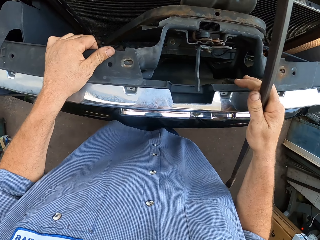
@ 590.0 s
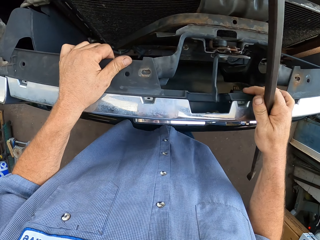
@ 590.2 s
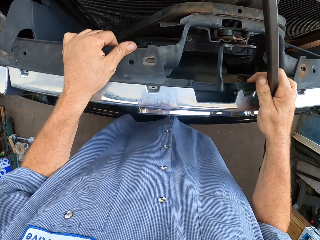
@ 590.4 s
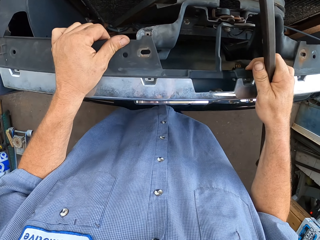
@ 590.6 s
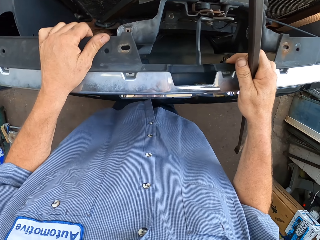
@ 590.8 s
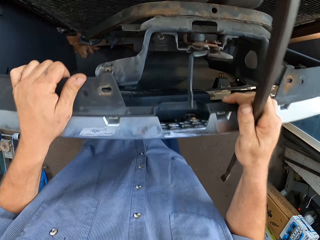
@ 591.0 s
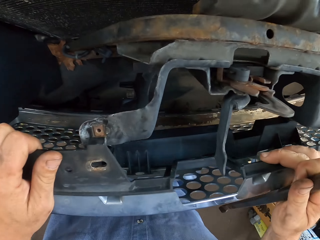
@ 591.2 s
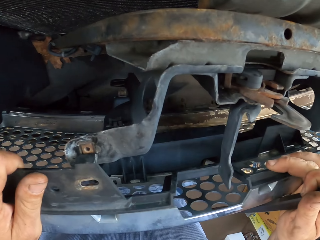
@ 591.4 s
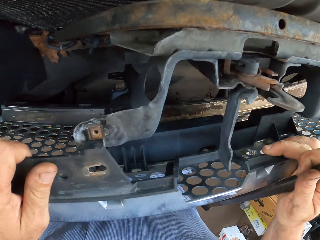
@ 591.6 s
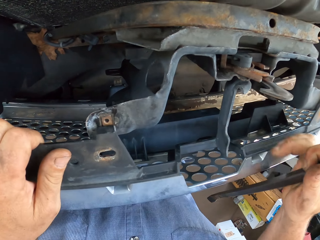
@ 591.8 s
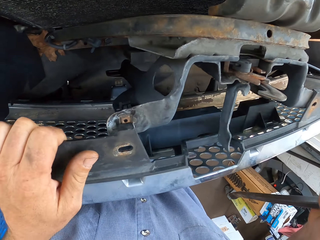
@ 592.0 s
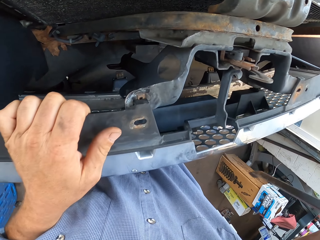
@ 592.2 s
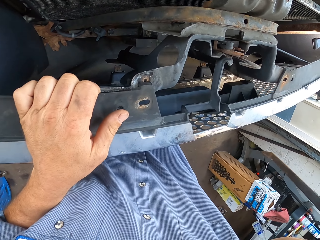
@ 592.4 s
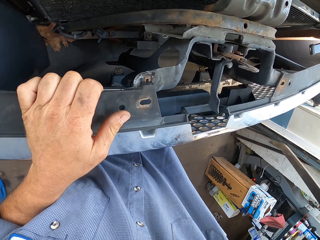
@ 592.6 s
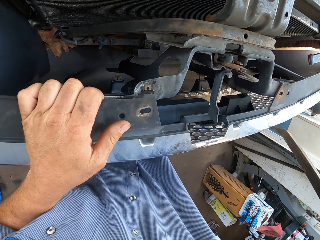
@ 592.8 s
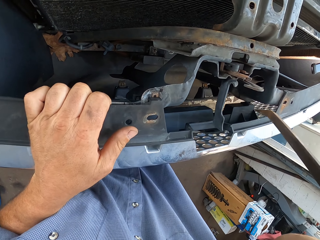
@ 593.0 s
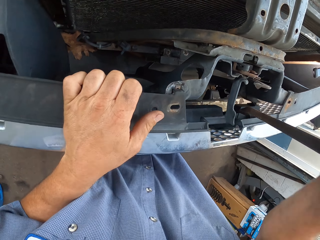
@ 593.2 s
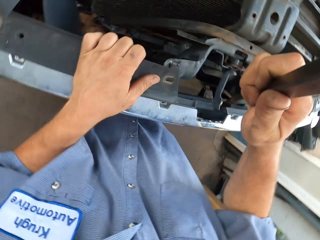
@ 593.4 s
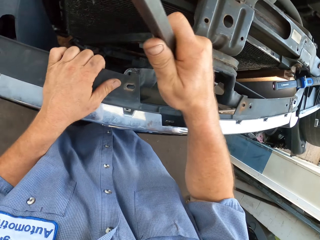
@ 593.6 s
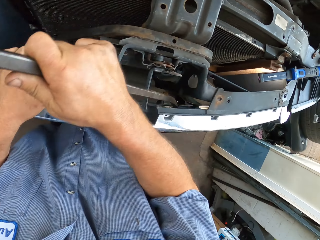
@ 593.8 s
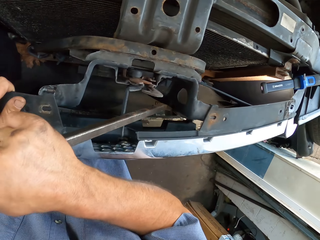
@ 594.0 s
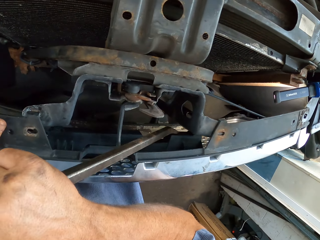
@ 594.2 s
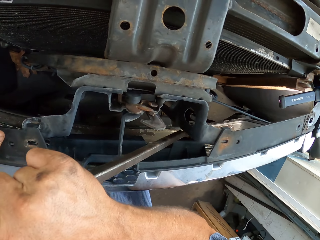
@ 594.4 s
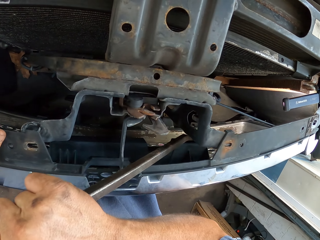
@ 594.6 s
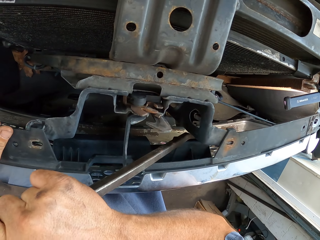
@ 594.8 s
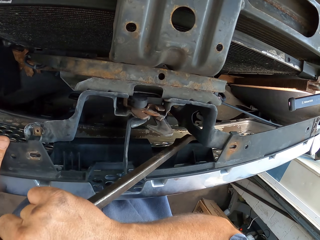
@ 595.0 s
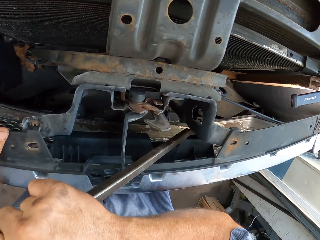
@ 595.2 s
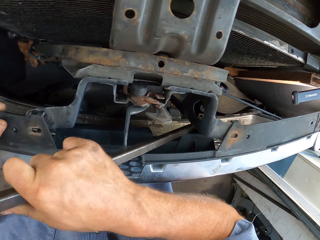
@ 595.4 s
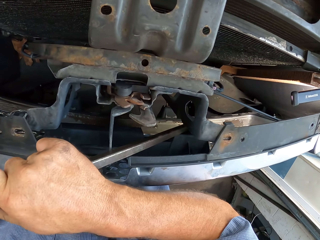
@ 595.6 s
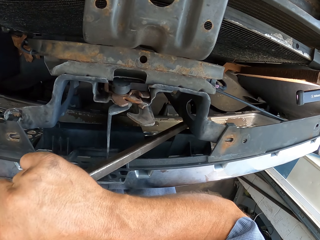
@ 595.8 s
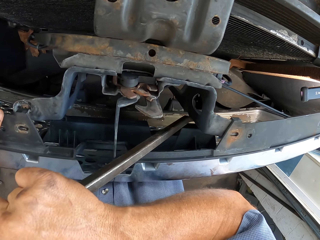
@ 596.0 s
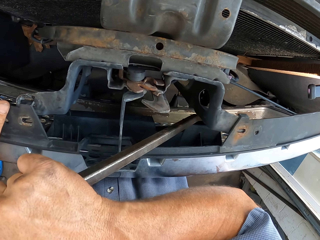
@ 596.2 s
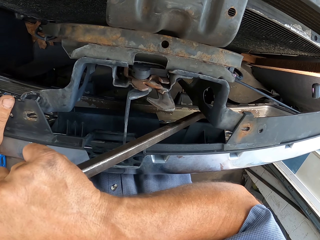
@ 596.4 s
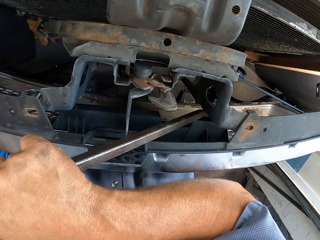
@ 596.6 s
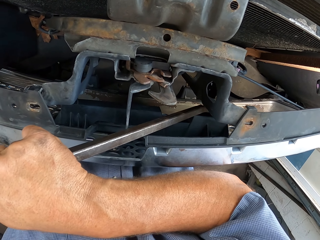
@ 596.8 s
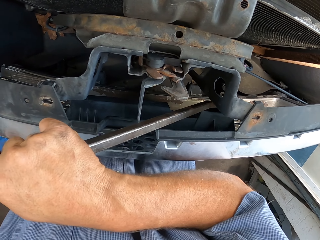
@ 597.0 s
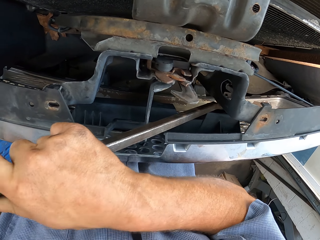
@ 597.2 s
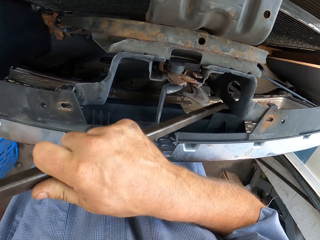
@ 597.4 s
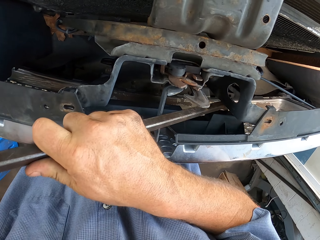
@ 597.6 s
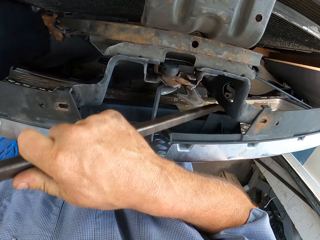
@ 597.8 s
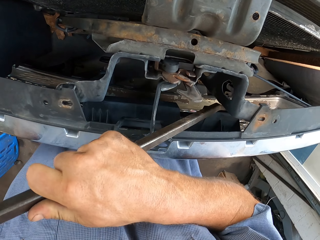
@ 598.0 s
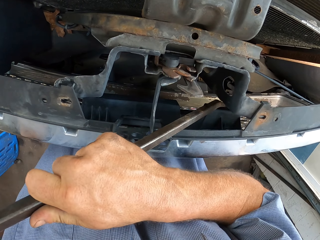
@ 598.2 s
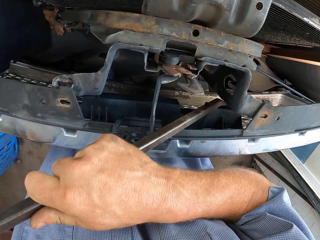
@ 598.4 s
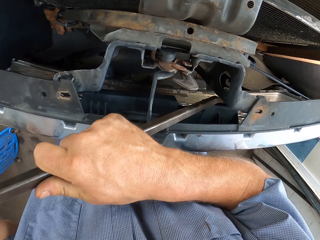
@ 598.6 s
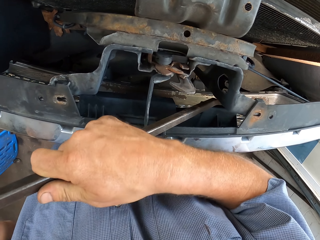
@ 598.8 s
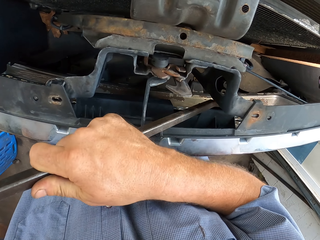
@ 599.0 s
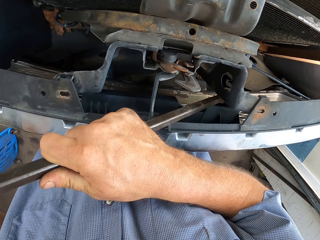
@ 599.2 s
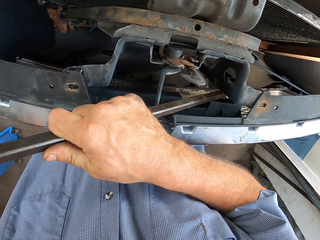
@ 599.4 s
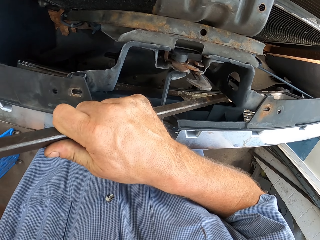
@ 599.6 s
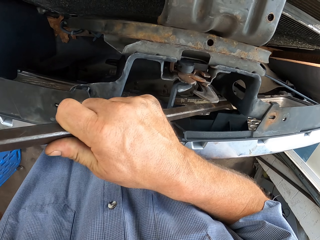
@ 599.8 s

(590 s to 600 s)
The camera wearer pulls polymeric nanocomposite with both hands. They remove the bumper with the metal. They touch the polymeric nanocomposite with a car crowbar.

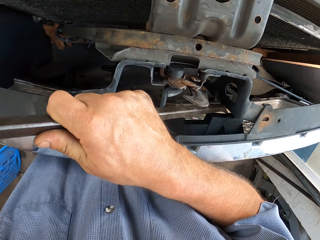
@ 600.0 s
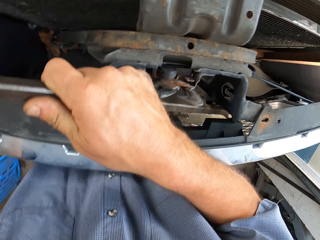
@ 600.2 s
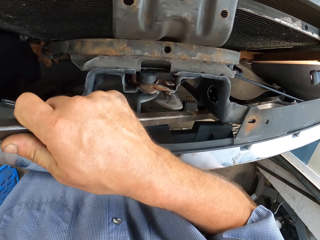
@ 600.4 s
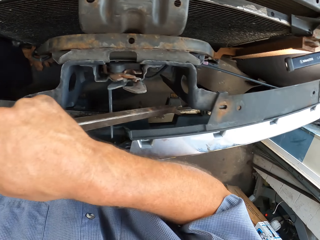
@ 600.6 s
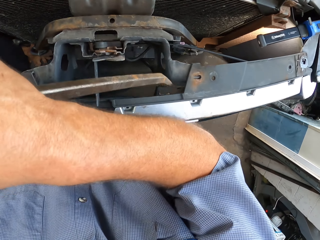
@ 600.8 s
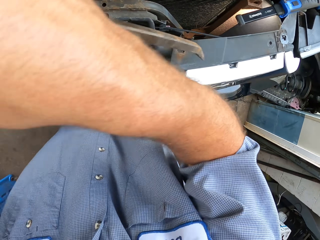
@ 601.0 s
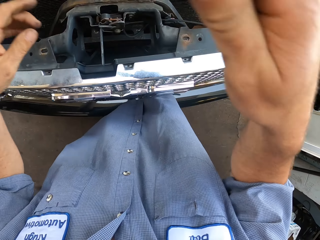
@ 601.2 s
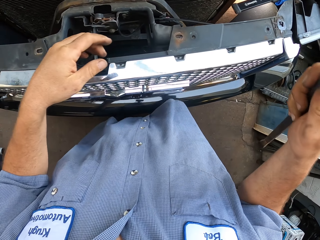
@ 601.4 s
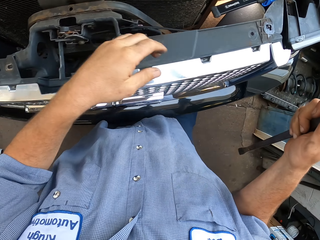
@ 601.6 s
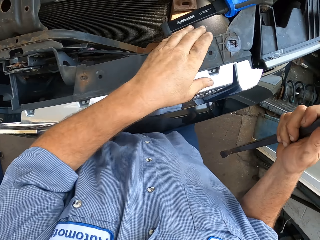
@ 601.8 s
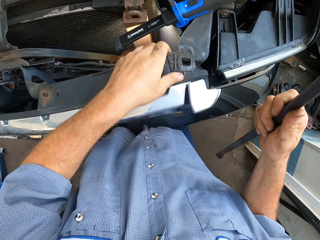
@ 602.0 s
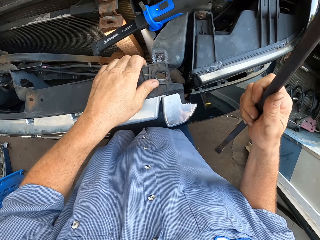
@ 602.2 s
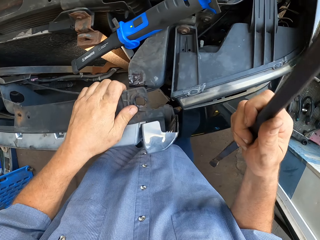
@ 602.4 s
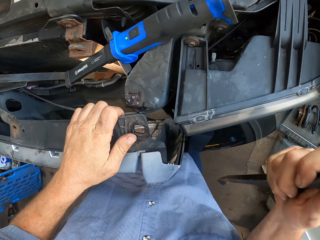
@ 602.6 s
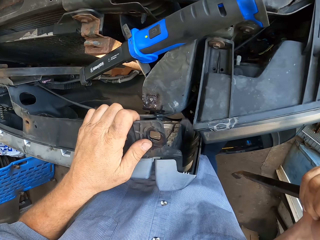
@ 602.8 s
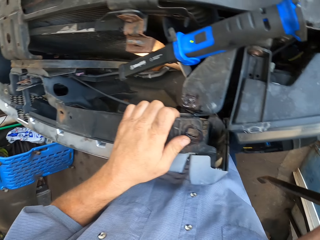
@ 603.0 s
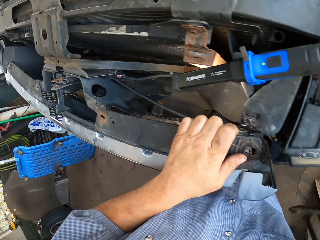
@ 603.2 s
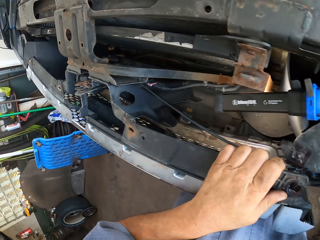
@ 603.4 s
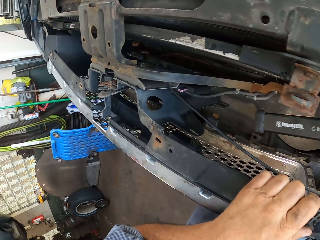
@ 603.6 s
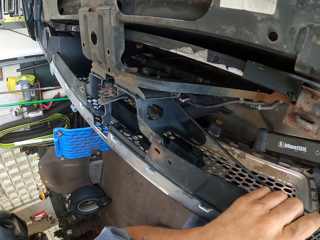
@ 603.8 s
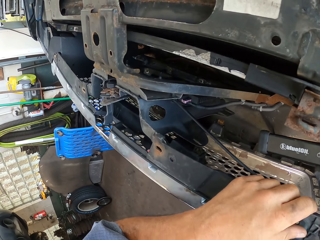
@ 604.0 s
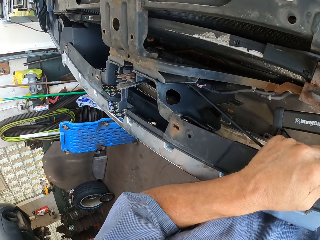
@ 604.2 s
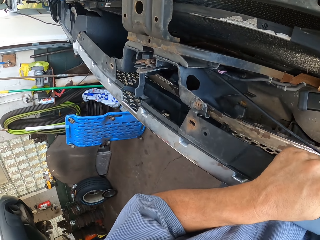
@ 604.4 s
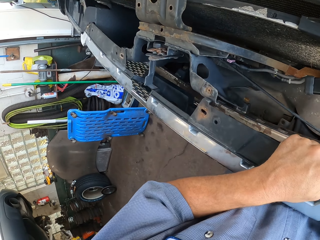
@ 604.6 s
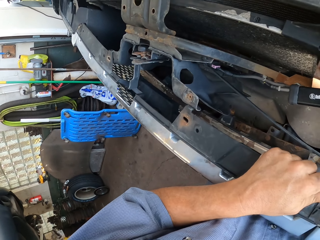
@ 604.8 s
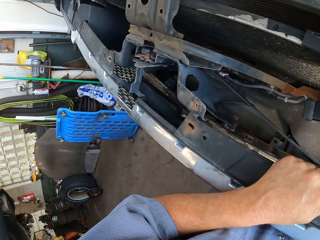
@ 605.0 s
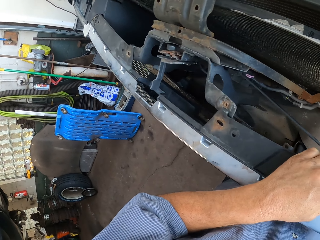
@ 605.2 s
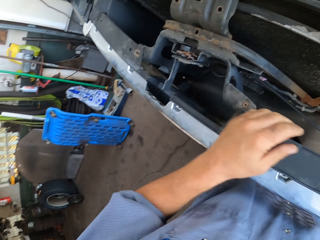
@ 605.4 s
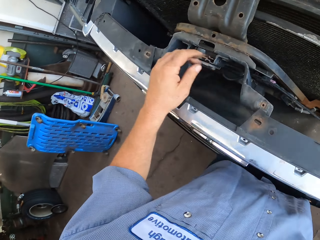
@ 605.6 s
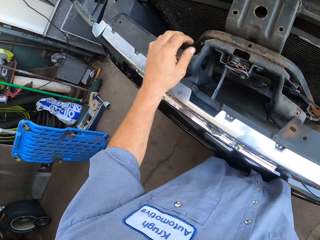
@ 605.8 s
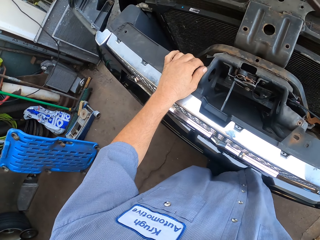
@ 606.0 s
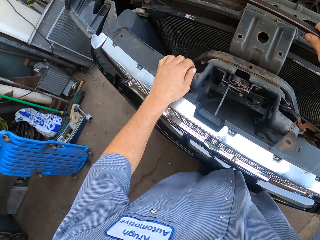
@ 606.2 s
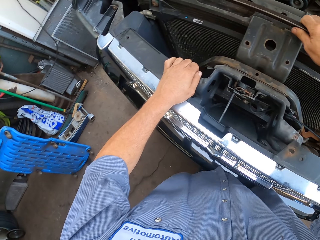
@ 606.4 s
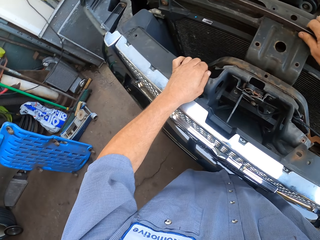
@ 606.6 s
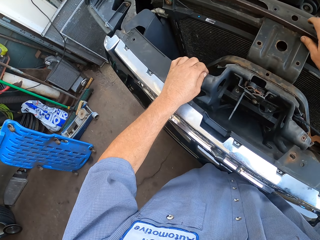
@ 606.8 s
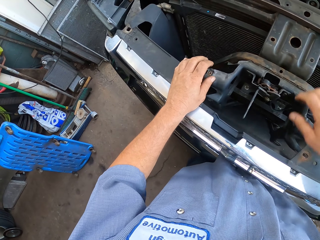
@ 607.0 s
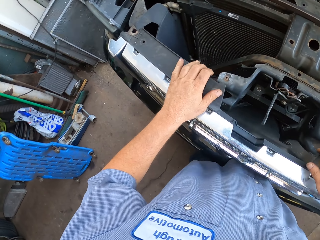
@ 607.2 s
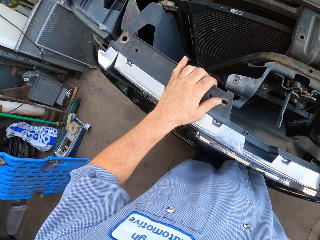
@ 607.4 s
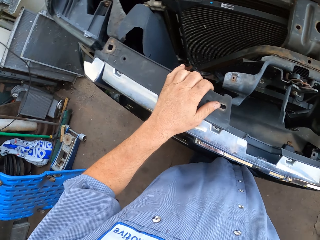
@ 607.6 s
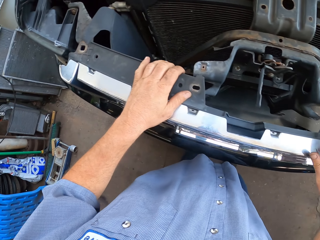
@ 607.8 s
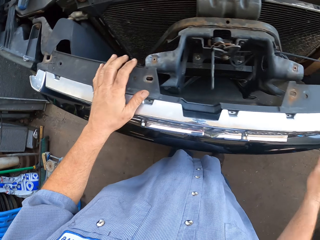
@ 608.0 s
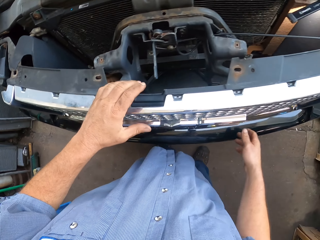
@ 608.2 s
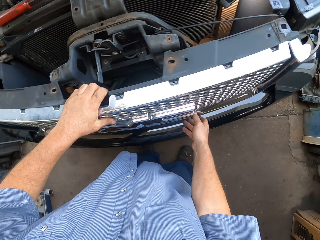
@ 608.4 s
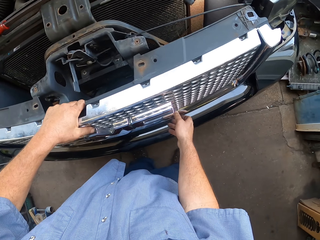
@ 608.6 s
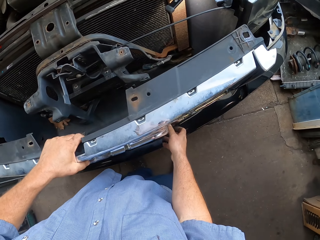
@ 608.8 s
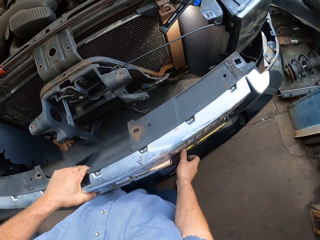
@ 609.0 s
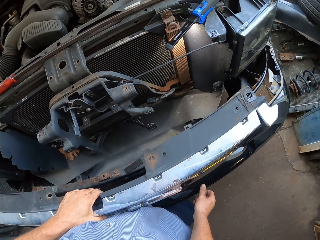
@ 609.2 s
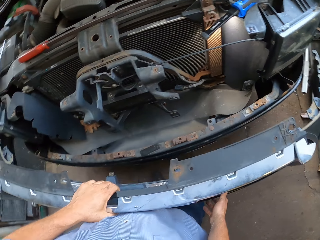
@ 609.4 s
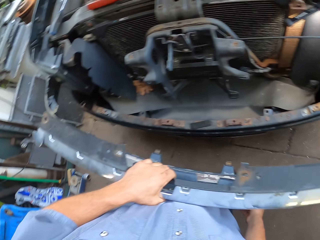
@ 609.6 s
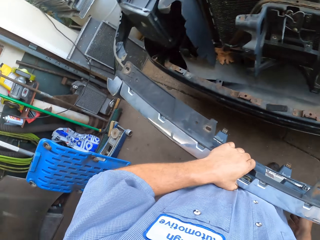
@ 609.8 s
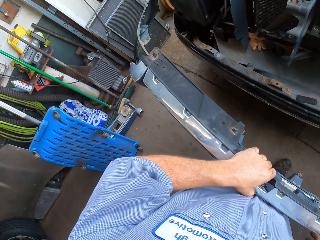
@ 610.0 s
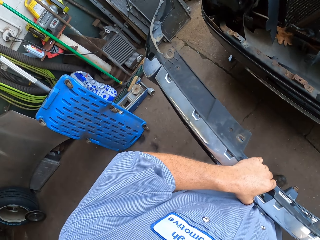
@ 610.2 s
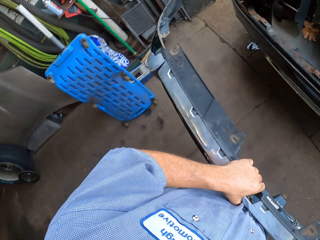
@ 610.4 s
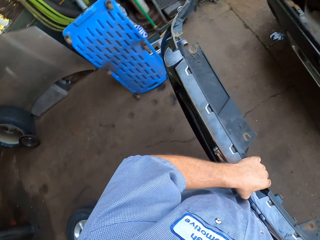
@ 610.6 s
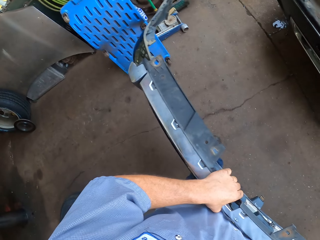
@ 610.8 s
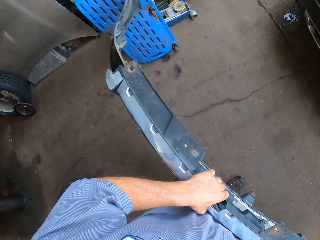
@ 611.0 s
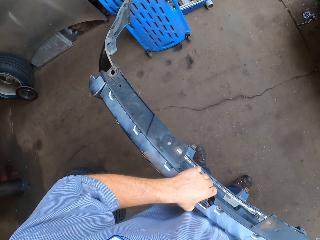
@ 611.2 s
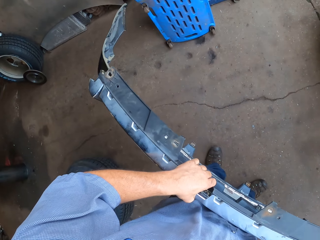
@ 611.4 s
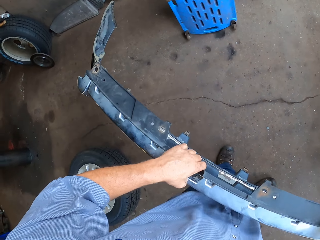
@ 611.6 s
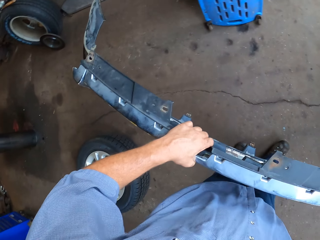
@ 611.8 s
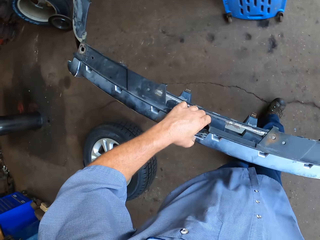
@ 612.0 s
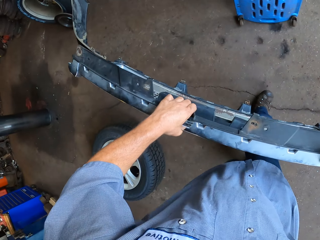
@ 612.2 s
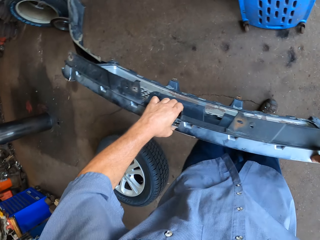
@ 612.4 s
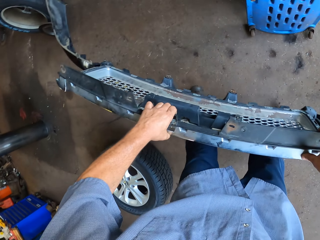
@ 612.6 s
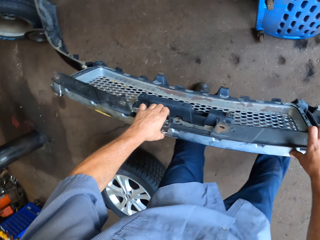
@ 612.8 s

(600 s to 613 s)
The camera wearer pulls a polymeric nanocomposite or bumper with the left hand. They put a car crowbar on top of a car. They pull the bumper with hands. They remove the polymeric nanocomposite with both hands. They walk with the bumper.
